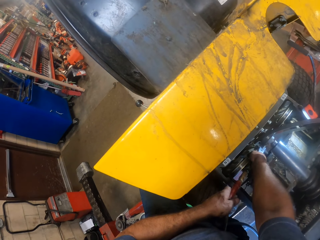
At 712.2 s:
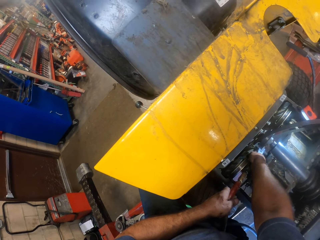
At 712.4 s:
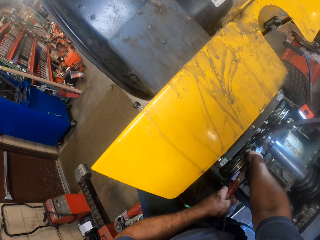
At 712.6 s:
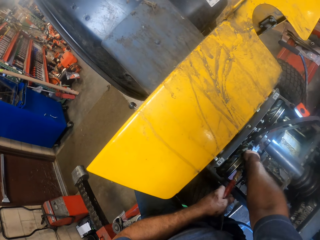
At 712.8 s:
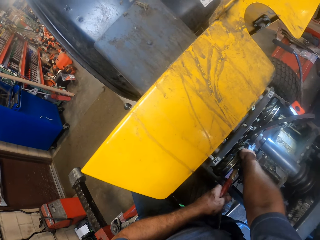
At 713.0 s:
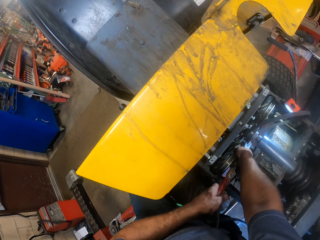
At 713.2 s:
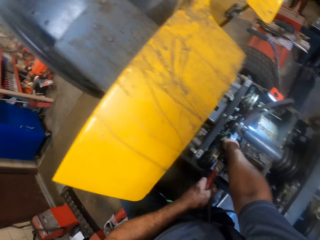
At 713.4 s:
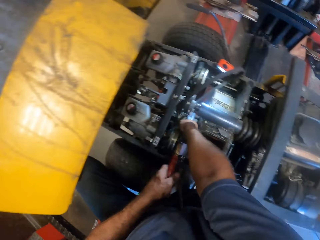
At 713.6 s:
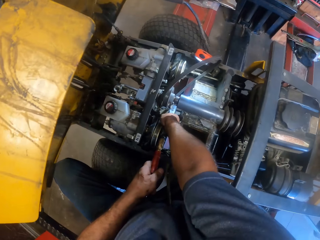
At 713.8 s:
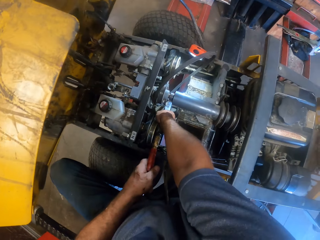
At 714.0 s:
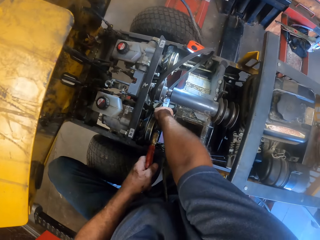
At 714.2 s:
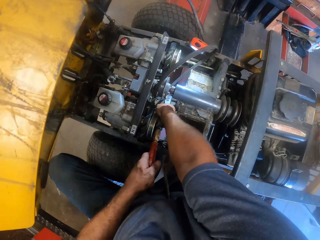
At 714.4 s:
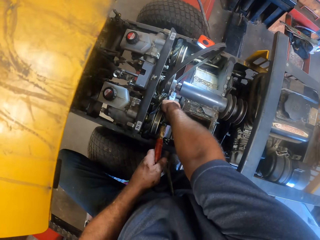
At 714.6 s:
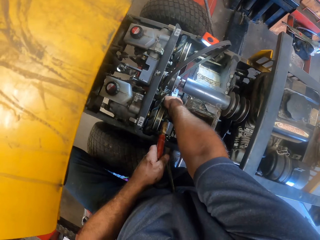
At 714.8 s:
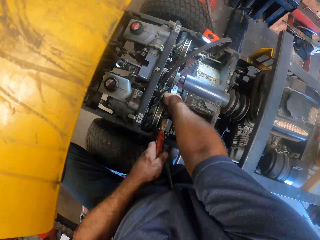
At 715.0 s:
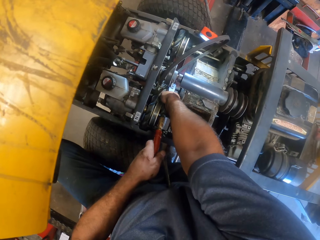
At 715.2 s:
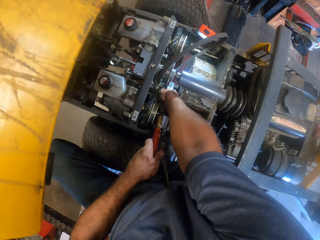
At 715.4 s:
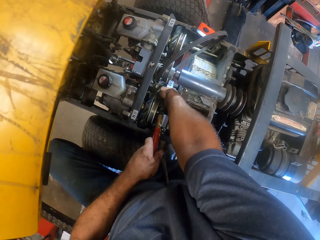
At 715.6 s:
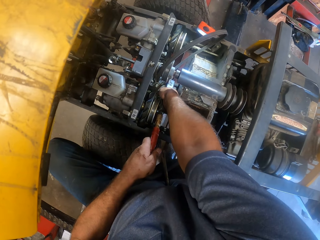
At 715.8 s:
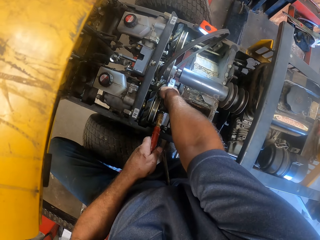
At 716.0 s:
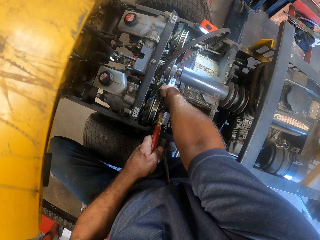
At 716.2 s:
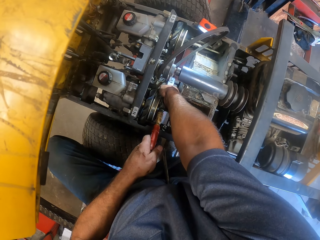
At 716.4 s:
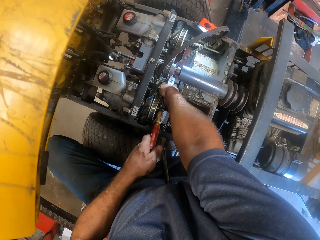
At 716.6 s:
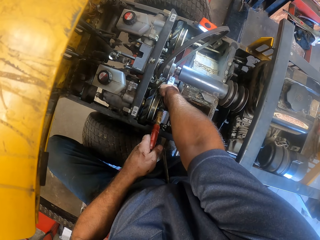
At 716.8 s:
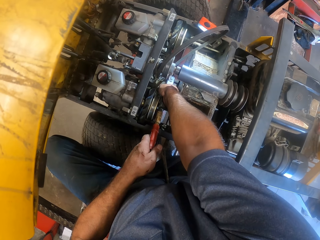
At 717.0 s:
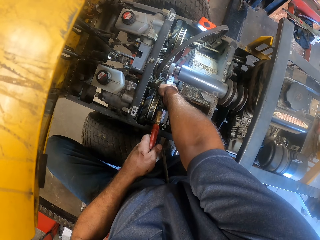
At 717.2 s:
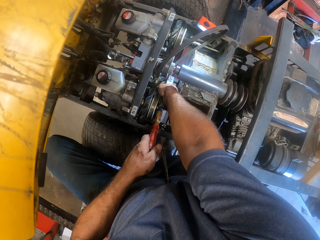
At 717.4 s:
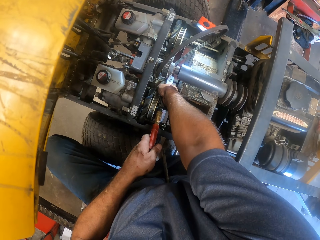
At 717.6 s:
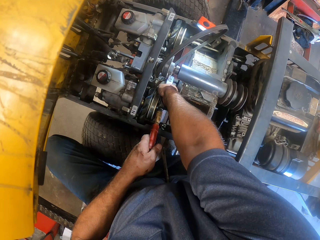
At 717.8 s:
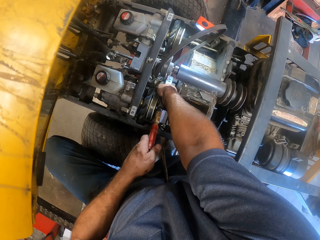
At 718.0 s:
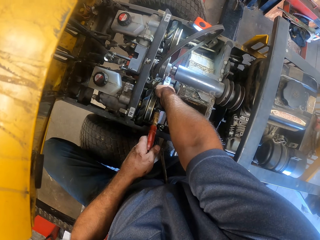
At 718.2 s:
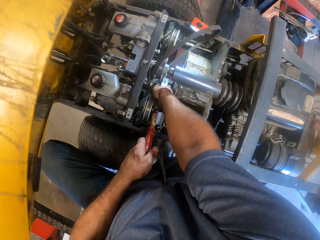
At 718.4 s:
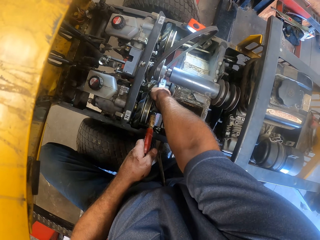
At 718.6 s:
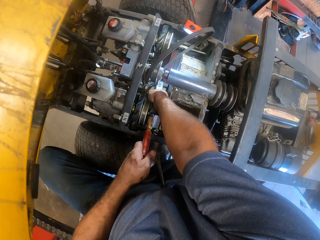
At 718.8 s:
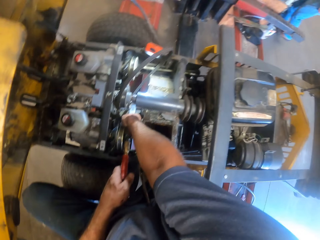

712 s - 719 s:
The camera wearer welds a two wheel drive with a welding machine.

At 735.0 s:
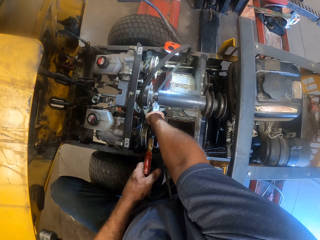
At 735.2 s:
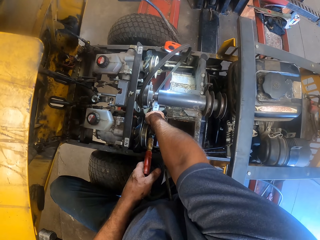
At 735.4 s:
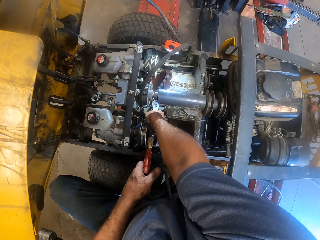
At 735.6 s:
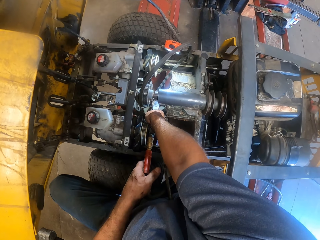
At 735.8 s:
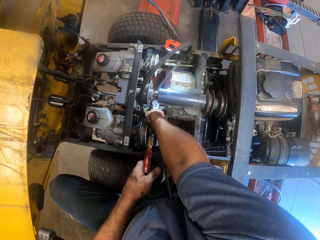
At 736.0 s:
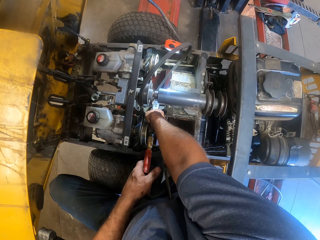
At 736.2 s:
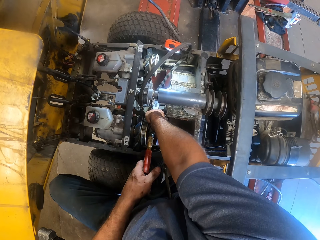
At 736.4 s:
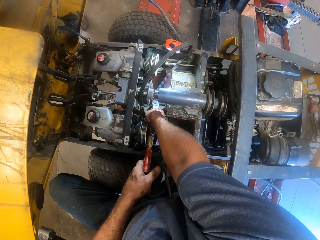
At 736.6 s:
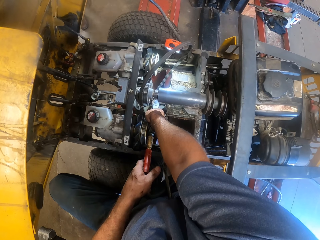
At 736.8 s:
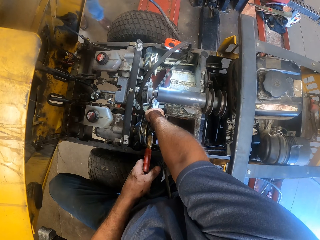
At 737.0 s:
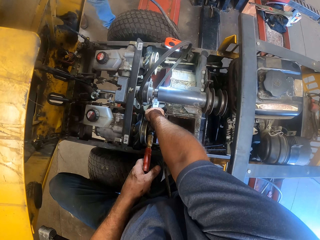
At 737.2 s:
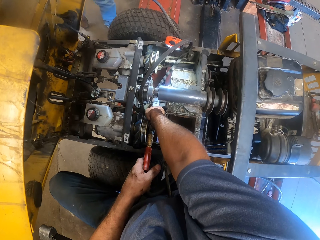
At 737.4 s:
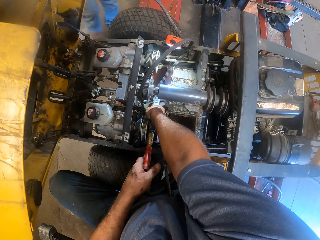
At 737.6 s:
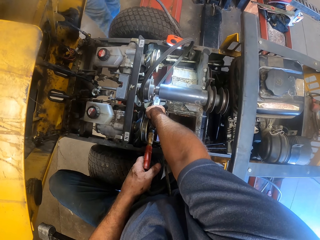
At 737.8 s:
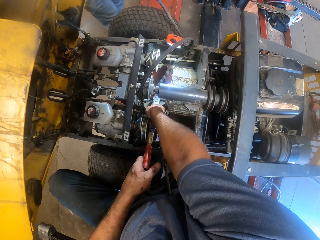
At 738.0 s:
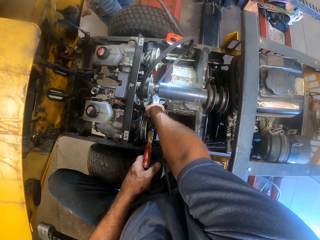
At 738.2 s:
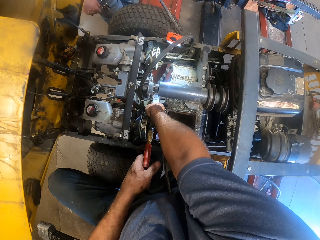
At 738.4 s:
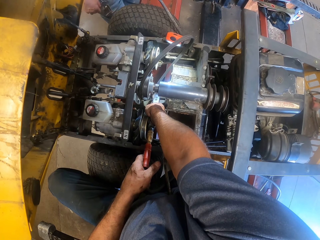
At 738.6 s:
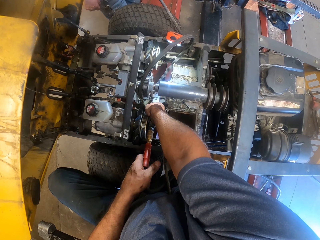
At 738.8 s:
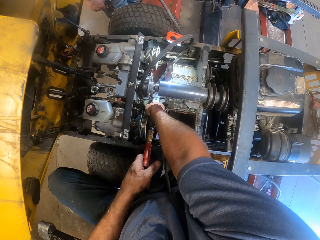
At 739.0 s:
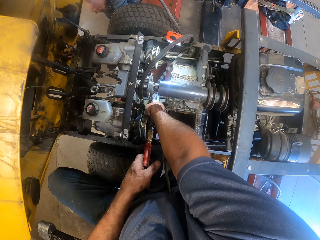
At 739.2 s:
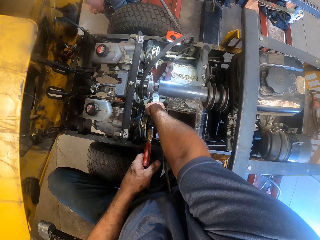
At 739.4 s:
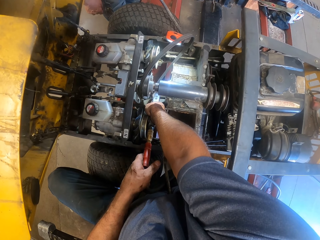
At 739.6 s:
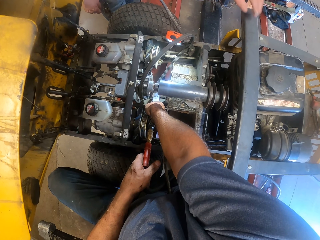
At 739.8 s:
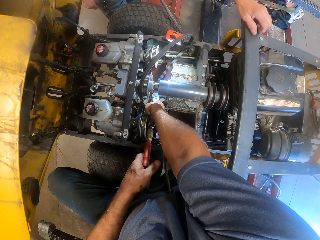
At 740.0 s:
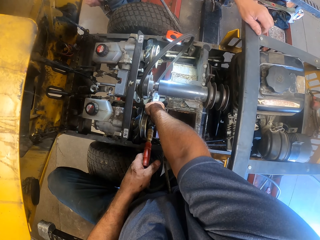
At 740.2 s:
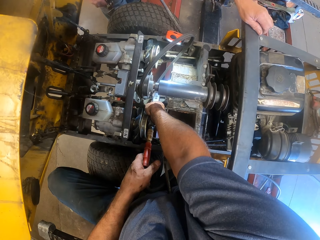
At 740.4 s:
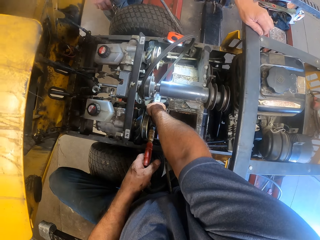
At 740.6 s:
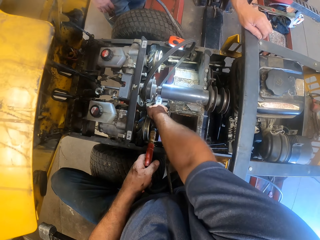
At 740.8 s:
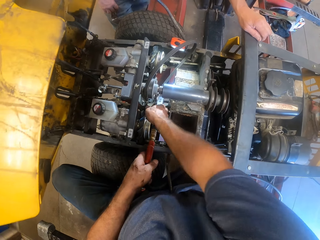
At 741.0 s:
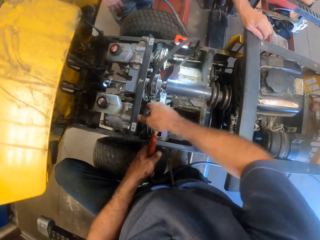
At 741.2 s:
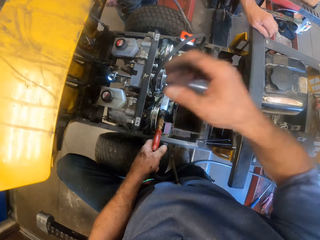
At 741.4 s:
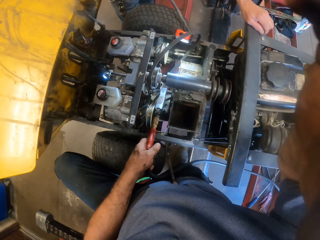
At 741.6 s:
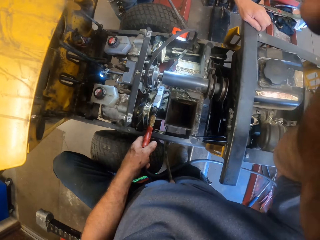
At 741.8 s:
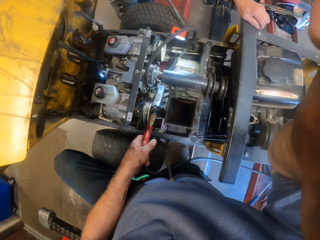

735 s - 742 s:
A worker walks towards the camera wearer. The worker stands in front of the camera wearer. The worker puts his left hand on the lawn mower.
